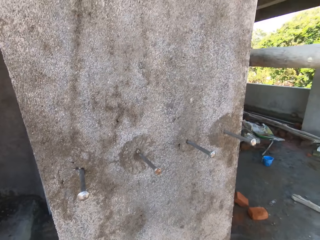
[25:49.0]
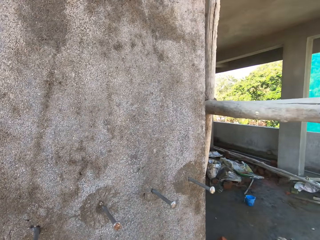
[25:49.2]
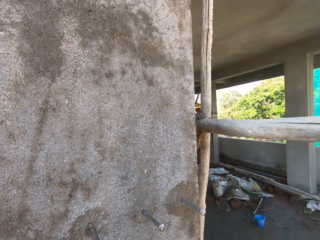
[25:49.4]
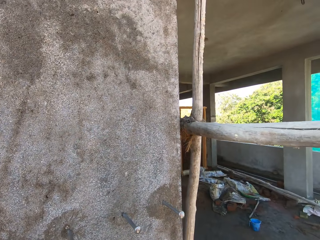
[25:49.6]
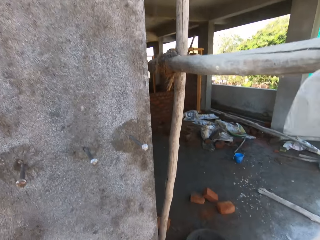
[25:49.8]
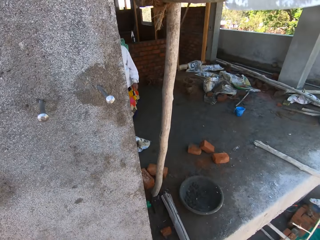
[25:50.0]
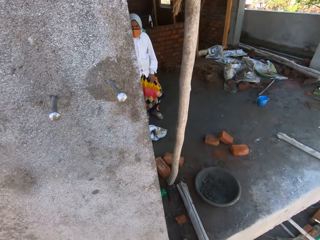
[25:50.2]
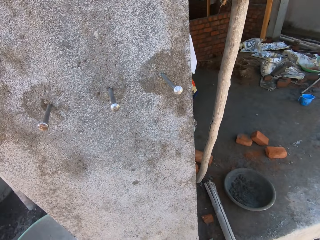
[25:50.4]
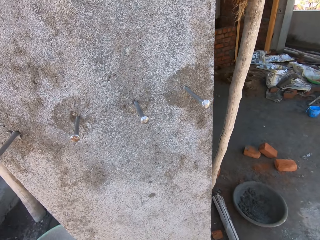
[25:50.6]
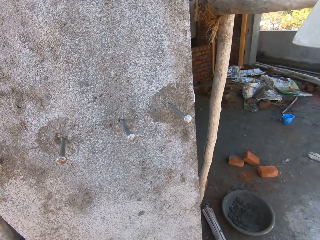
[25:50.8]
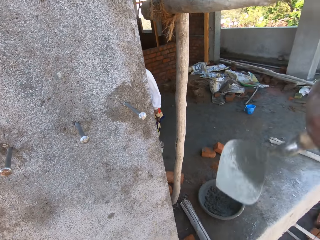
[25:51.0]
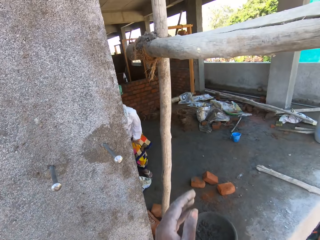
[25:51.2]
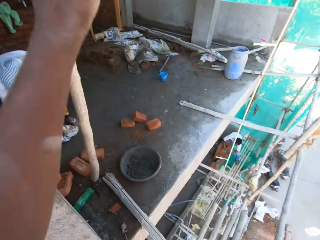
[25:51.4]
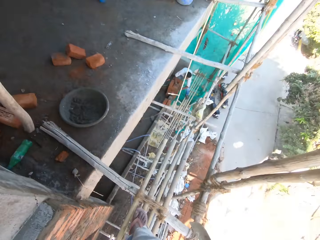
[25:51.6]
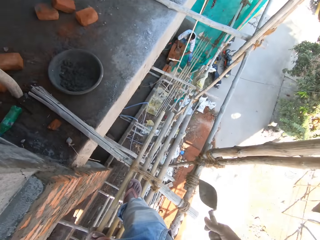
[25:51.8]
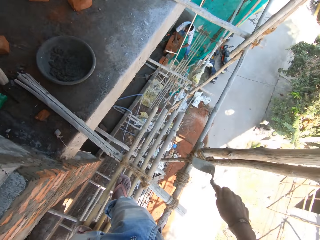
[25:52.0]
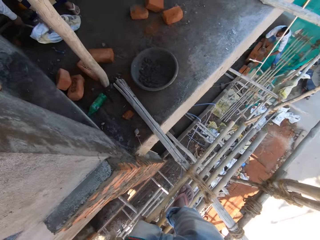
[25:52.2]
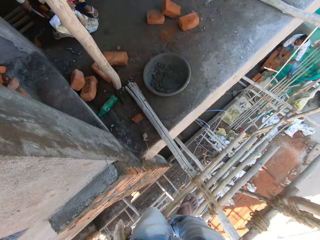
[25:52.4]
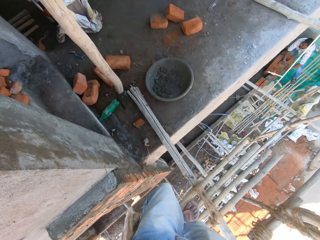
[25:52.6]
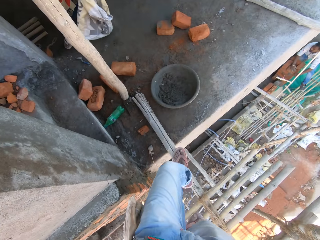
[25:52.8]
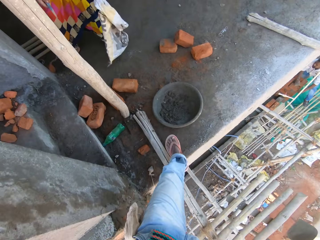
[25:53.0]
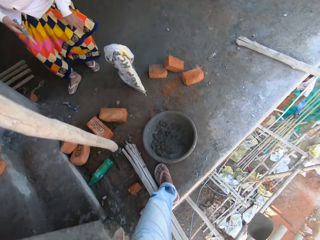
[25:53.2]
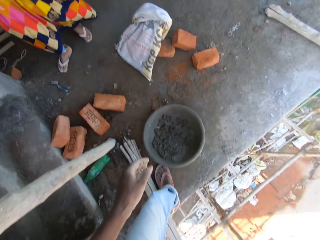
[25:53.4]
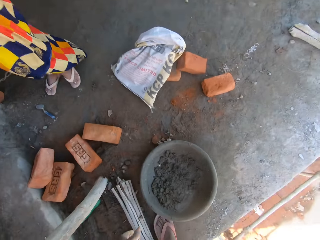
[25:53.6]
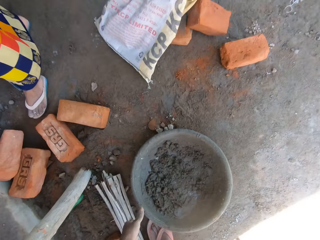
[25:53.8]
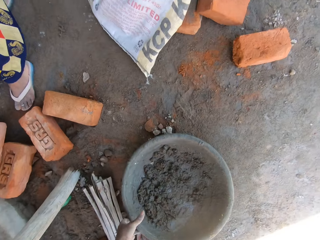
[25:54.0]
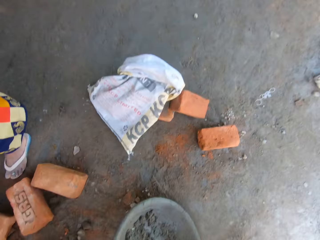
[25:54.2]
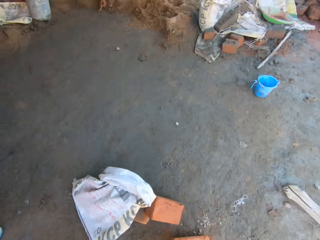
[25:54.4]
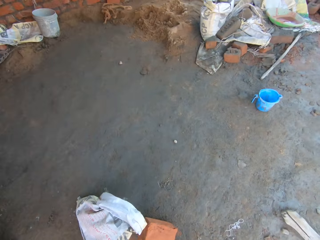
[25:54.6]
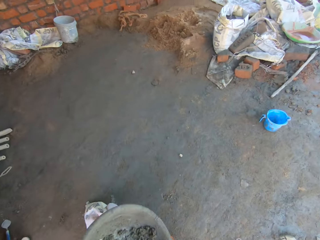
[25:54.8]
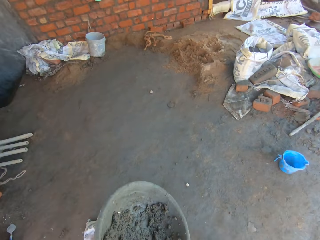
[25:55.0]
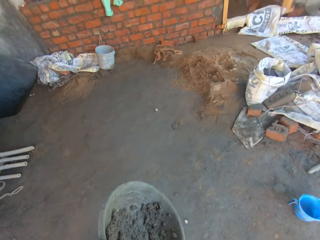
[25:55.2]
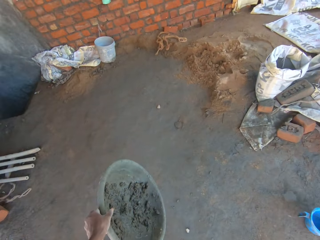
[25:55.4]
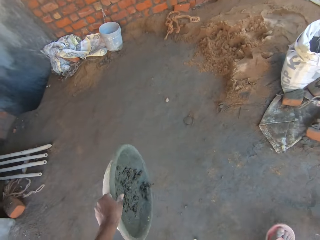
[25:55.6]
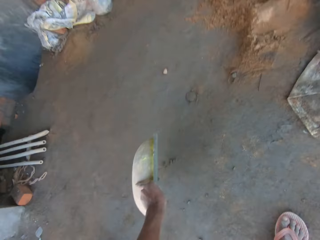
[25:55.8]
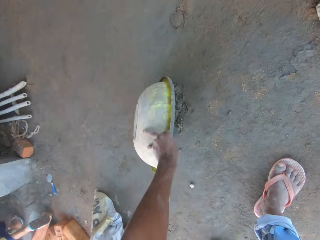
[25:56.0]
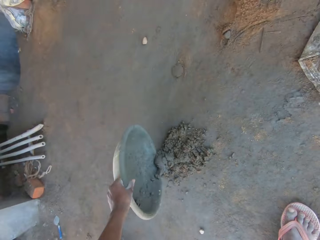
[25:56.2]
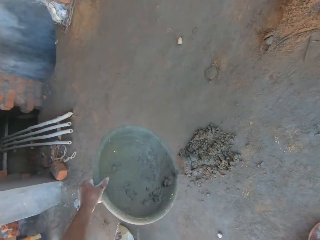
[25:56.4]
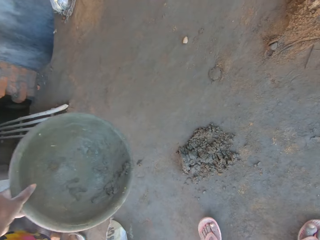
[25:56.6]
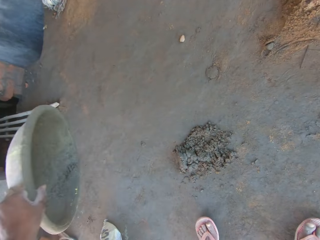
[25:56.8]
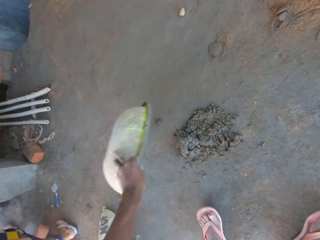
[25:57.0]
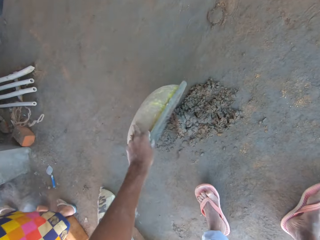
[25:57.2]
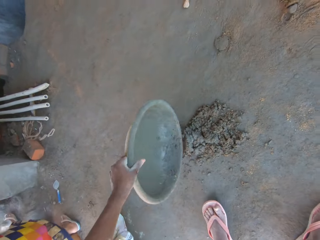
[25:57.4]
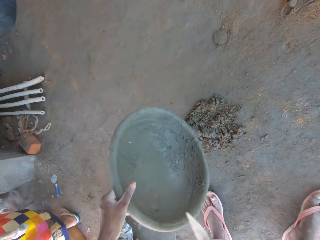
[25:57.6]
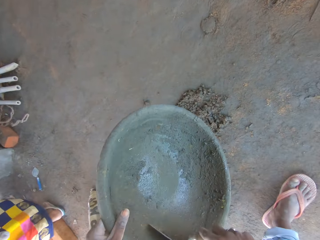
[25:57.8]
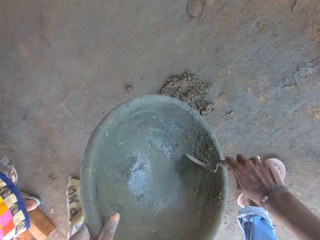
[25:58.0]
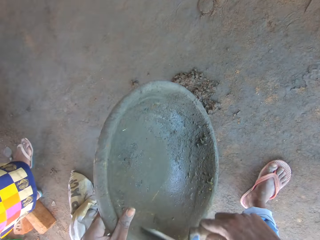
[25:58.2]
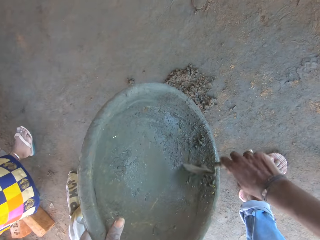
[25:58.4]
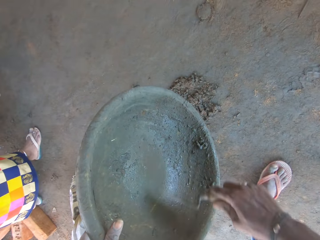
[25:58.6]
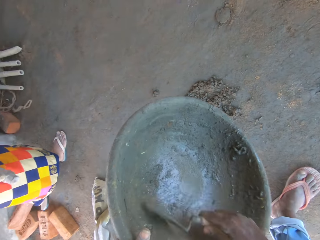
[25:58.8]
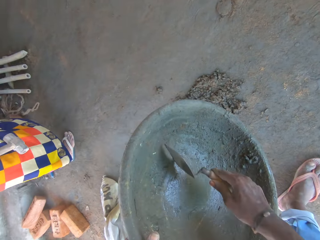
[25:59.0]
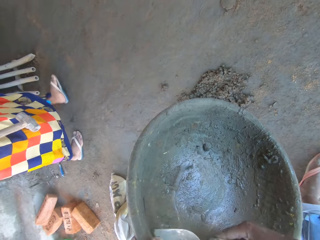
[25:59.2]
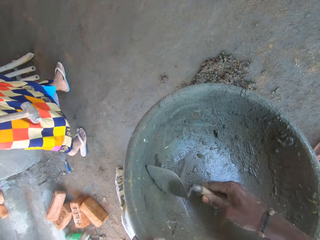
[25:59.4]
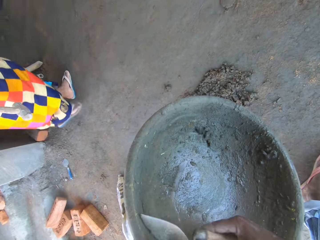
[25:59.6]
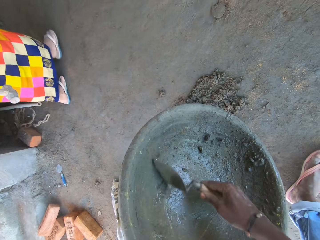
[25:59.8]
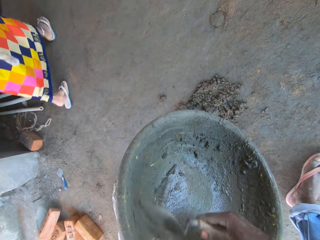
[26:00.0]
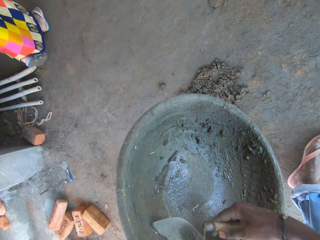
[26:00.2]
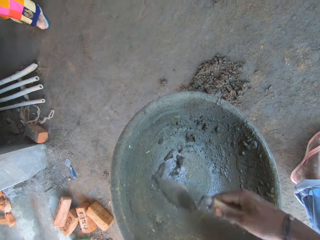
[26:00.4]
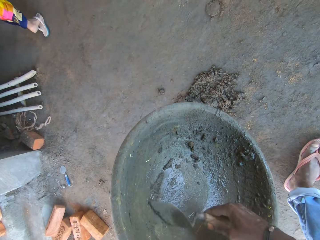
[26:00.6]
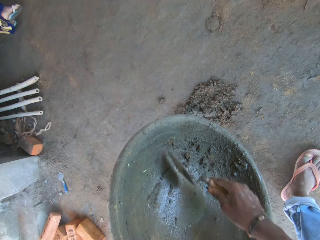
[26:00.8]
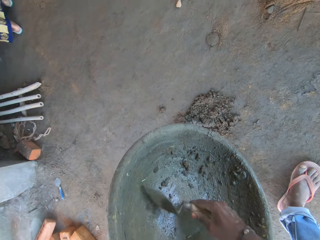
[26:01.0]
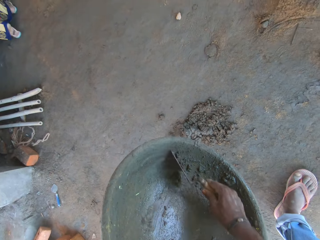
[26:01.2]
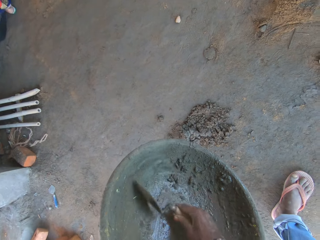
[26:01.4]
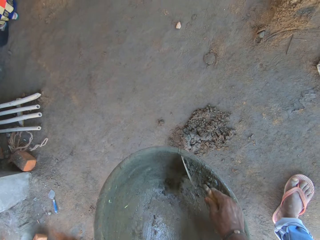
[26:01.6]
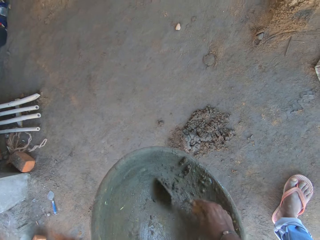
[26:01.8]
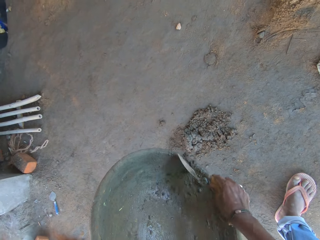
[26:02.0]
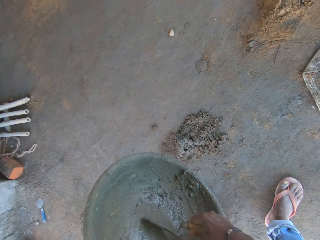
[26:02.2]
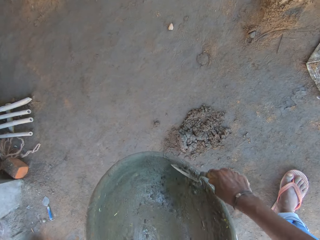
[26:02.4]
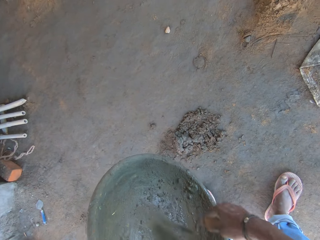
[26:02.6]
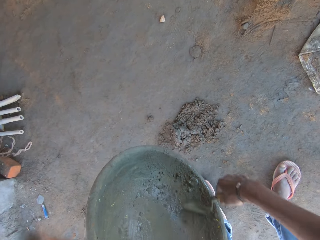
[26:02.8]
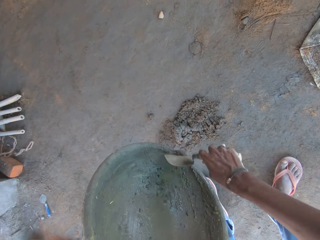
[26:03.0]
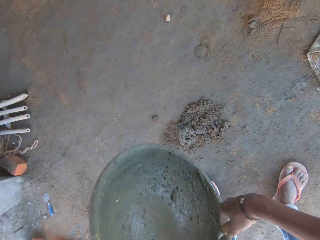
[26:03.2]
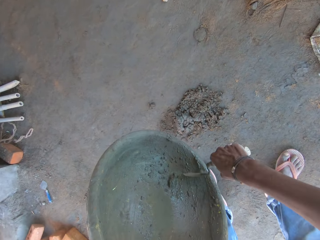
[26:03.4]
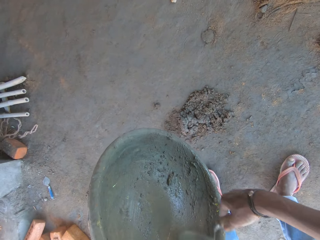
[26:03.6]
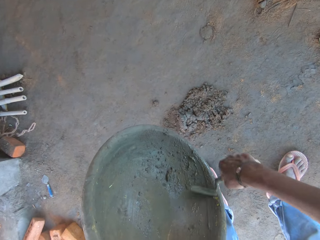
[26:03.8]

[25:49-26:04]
The camera wearer looks around. A woman interacts with the camera wearer. The woman places a sack on the floor with her right hand. The camera wearer steps on the floor of the building with his left leg. He picks up a bowl of concrete from the floor with his left hand. He pours concrete from the bowl on the floor in his left hand. He scrapes concrete from the bowl in his left hand with his right hand.

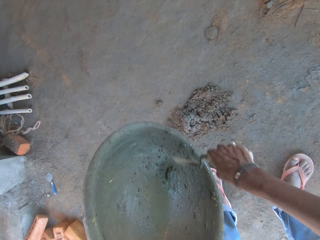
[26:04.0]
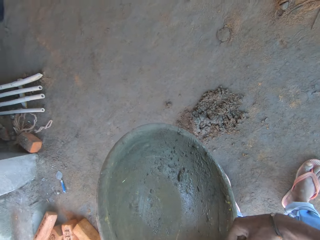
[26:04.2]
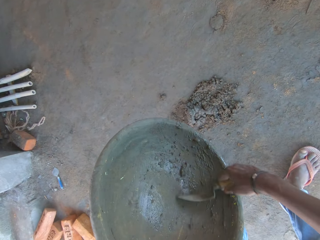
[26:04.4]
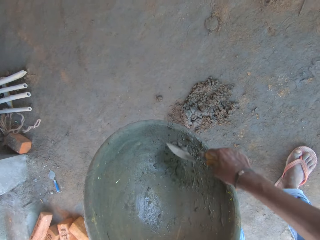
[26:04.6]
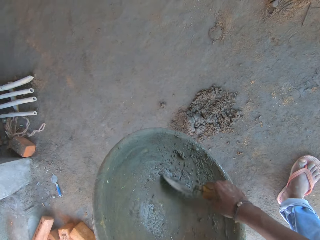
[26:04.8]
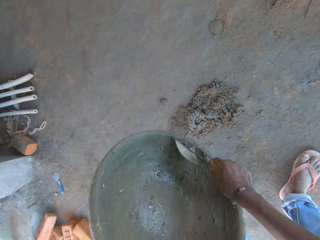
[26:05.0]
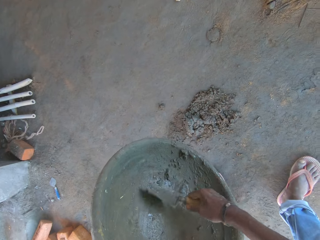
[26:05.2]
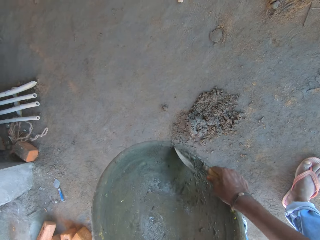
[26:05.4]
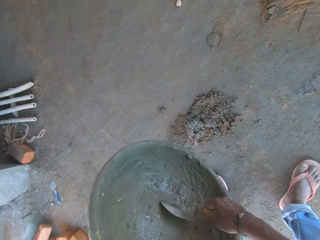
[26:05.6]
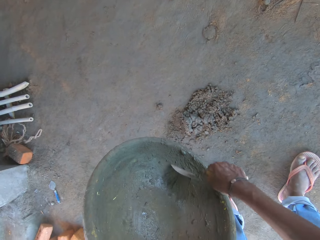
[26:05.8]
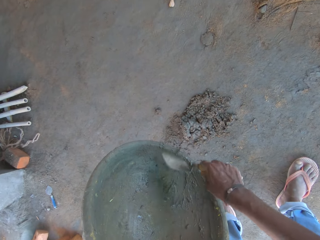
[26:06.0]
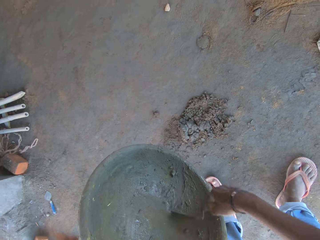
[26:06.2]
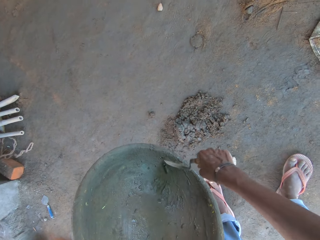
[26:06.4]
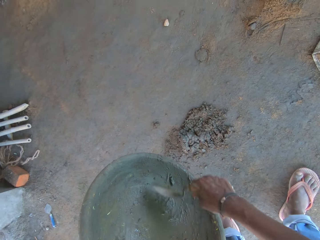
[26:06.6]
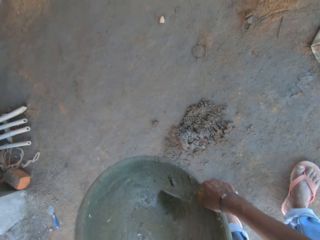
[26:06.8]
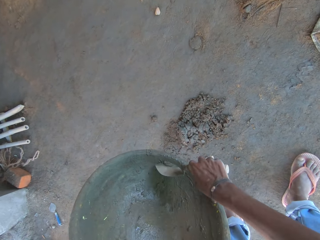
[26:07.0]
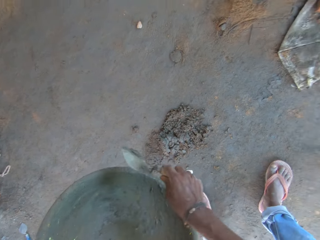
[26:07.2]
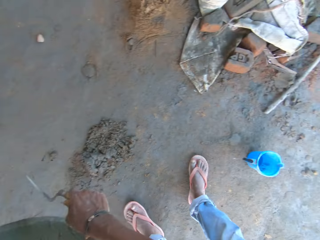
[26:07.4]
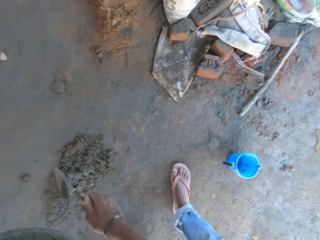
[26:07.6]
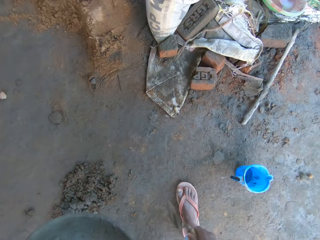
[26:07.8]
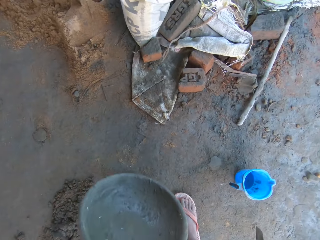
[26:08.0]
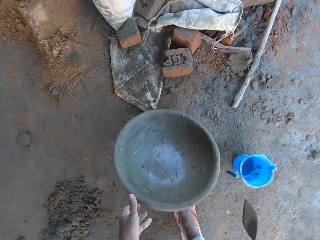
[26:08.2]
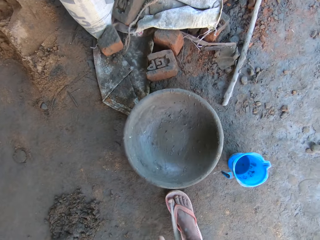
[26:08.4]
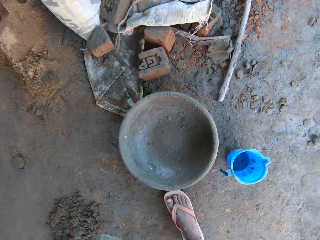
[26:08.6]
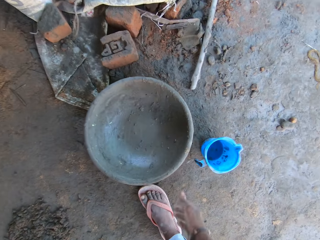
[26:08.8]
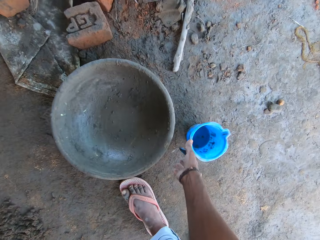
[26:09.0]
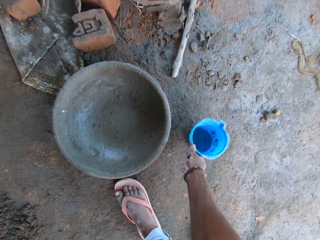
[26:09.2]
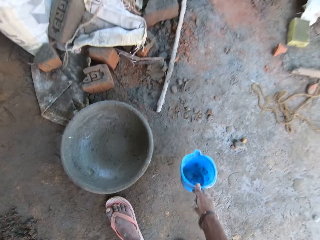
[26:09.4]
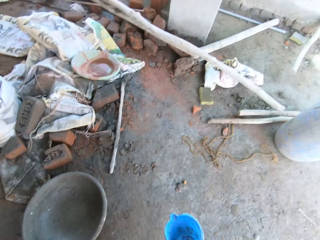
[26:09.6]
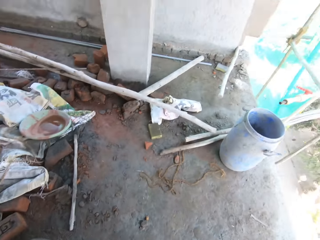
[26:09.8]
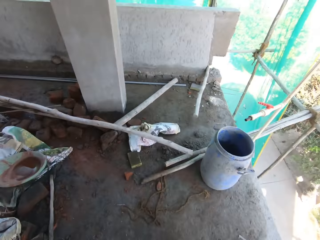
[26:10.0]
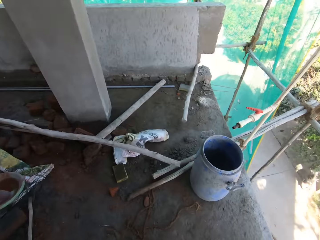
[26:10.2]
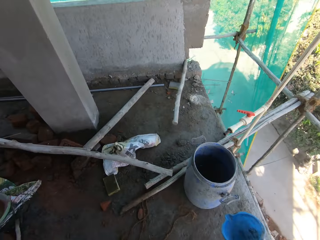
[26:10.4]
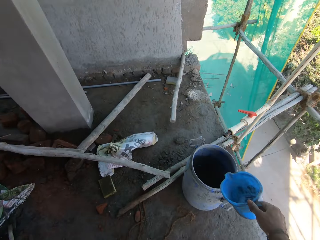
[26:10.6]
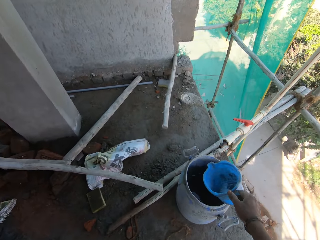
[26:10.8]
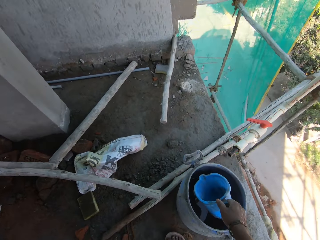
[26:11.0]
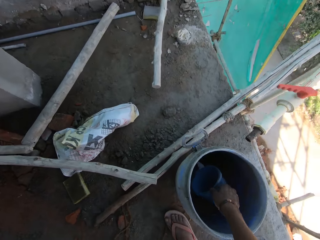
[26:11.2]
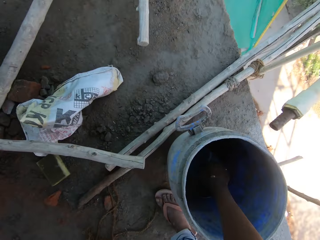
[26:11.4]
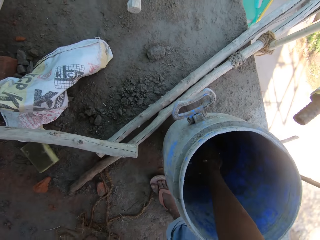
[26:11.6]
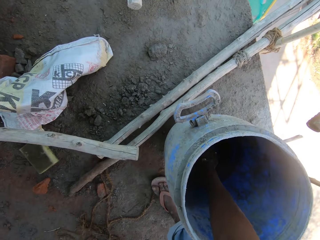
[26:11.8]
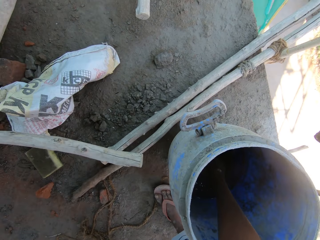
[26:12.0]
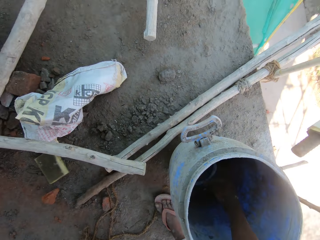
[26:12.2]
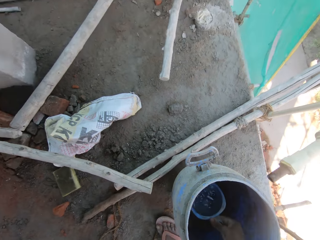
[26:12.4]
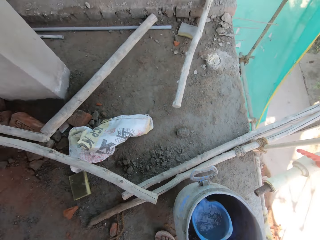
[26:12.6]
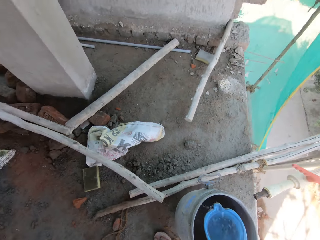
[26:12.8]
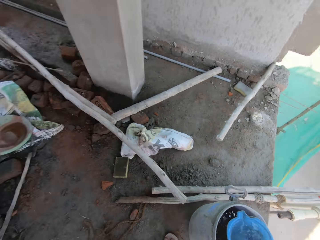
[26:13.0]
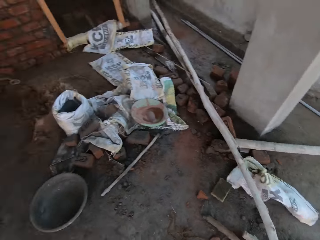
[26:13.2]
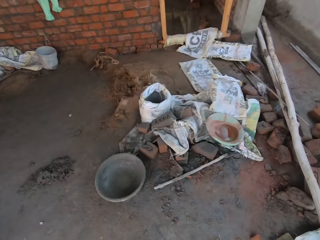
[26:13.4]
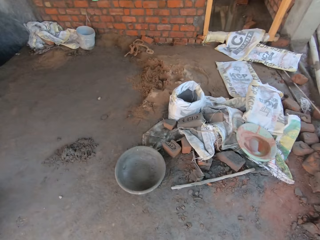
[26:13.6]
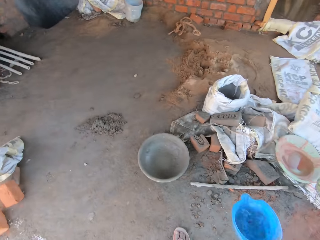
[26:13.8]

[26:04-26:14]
The camera wearer drops the bowl on the floor with his left hand. He picks up a cup from the floor with his right hand. He takes water from the container on the floor with the cup in his right hand.
